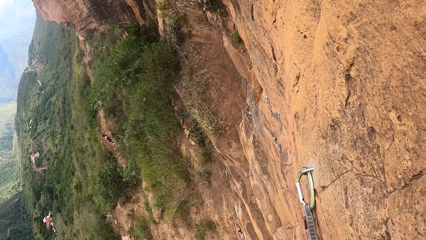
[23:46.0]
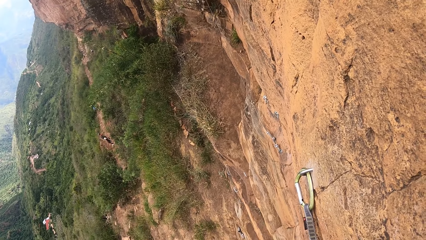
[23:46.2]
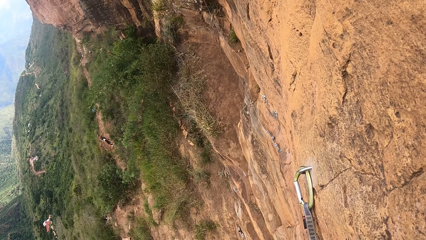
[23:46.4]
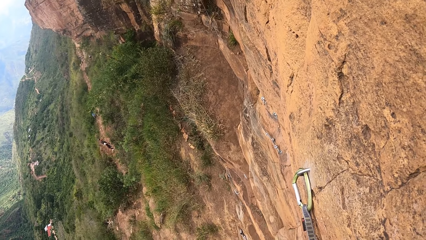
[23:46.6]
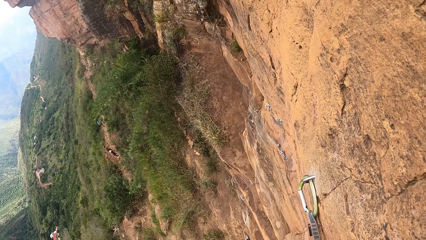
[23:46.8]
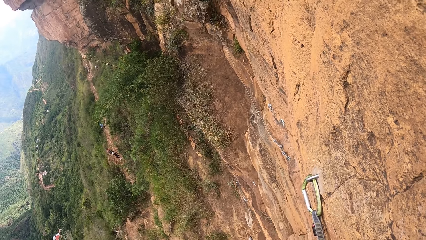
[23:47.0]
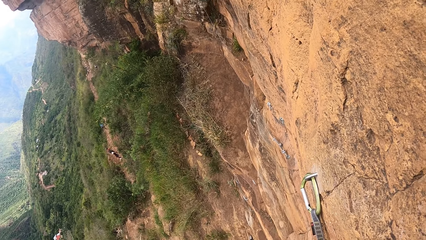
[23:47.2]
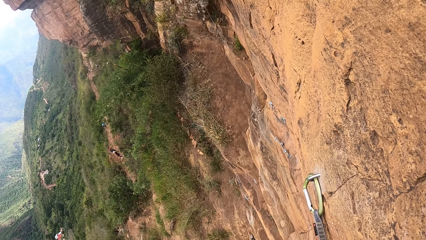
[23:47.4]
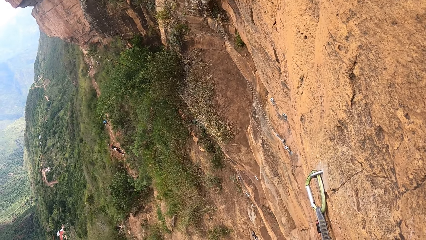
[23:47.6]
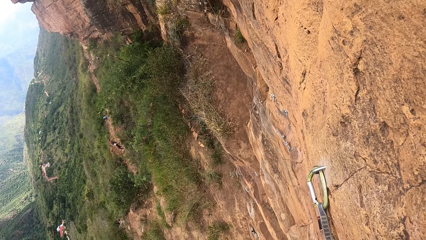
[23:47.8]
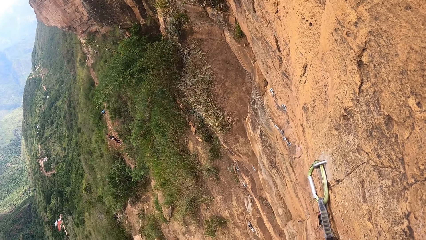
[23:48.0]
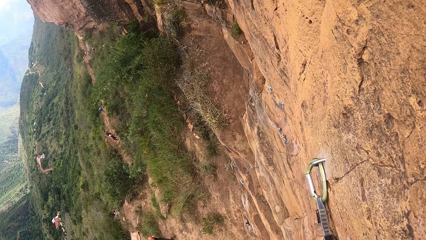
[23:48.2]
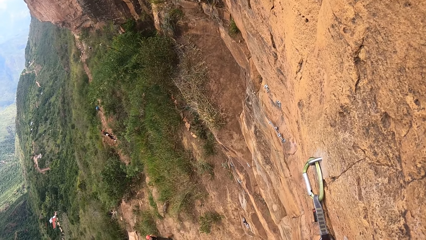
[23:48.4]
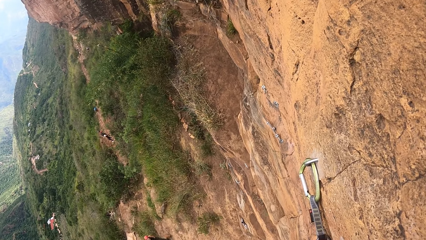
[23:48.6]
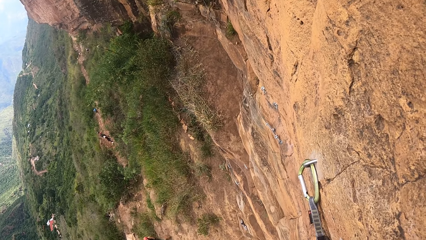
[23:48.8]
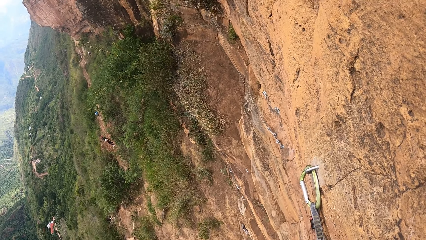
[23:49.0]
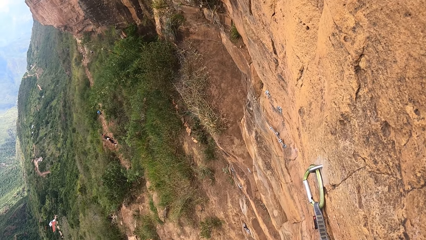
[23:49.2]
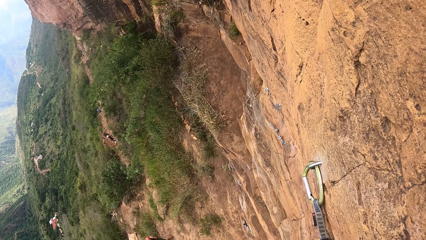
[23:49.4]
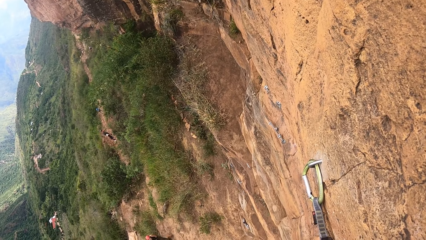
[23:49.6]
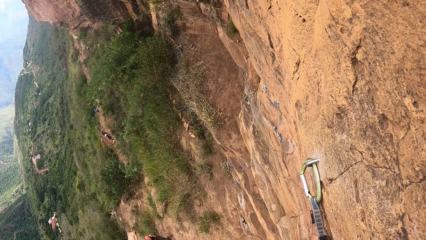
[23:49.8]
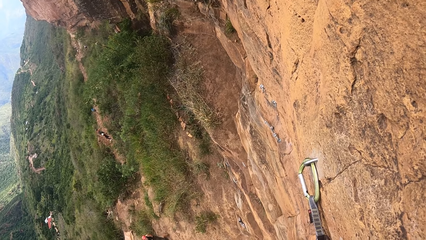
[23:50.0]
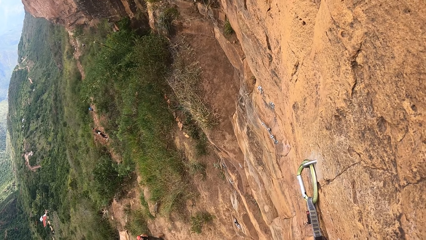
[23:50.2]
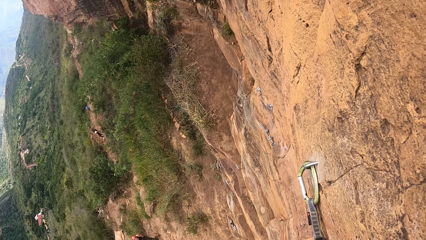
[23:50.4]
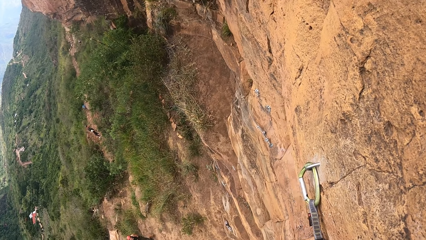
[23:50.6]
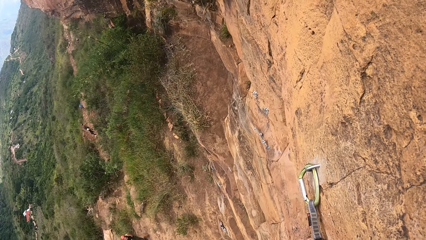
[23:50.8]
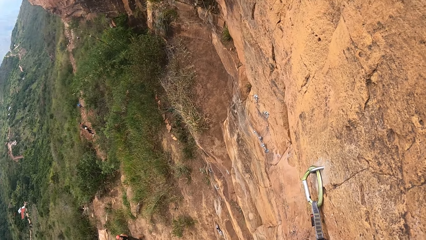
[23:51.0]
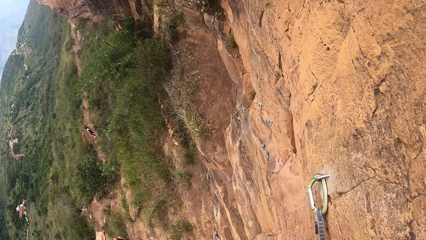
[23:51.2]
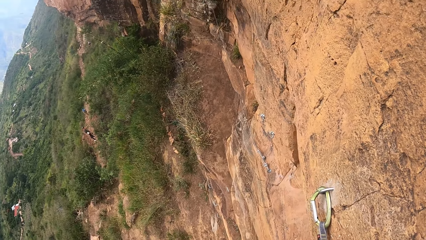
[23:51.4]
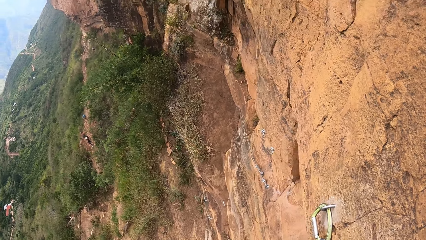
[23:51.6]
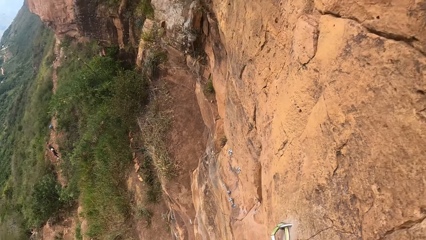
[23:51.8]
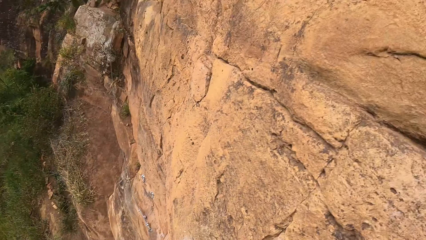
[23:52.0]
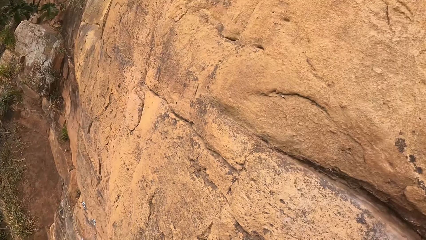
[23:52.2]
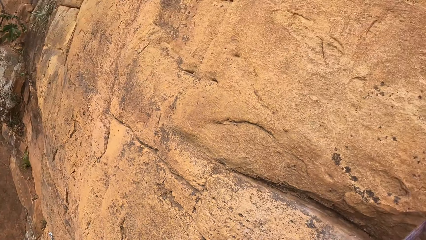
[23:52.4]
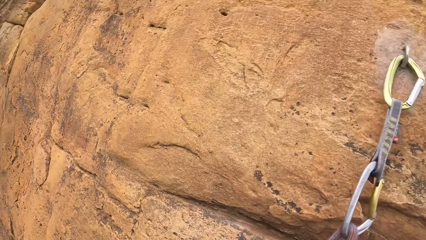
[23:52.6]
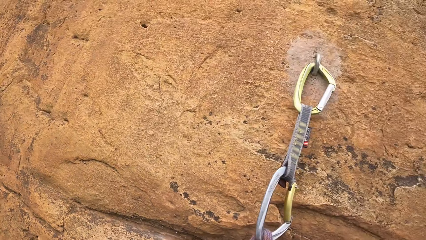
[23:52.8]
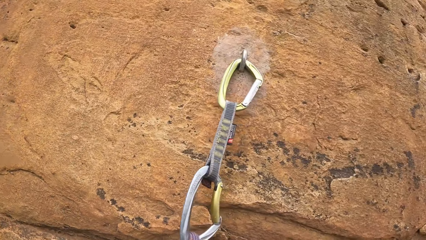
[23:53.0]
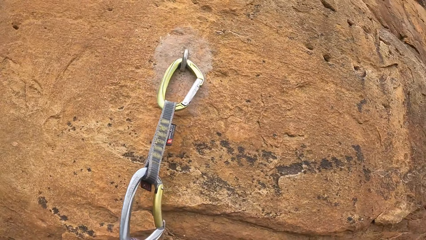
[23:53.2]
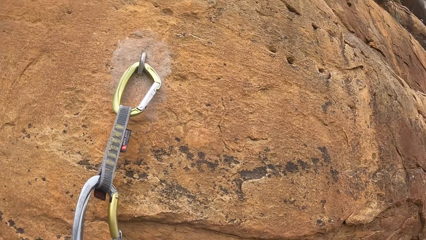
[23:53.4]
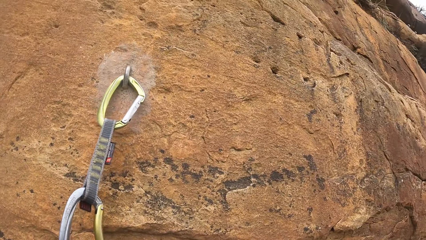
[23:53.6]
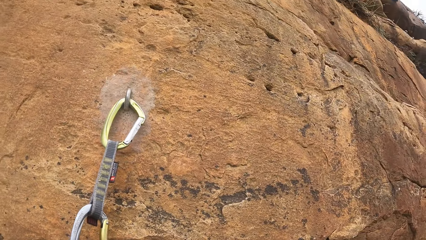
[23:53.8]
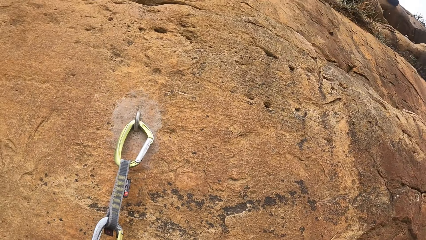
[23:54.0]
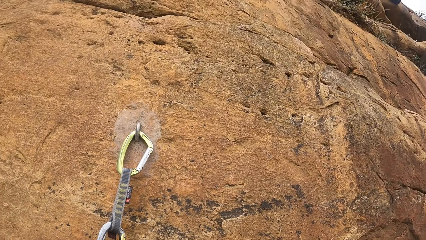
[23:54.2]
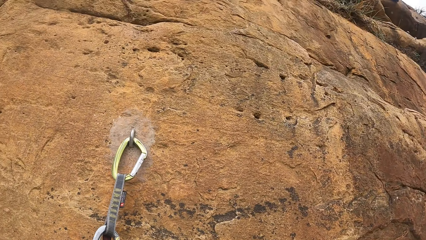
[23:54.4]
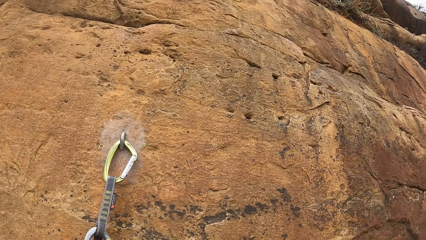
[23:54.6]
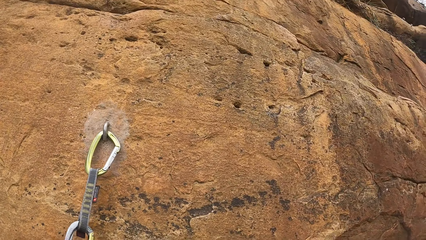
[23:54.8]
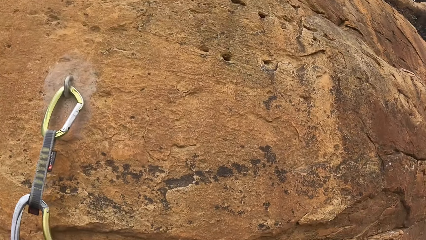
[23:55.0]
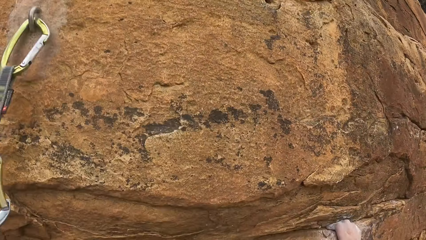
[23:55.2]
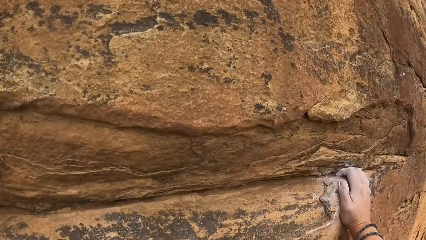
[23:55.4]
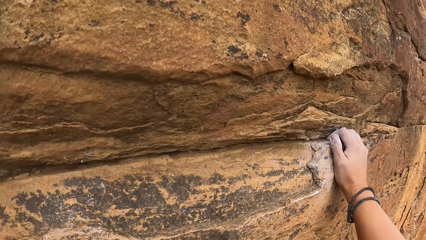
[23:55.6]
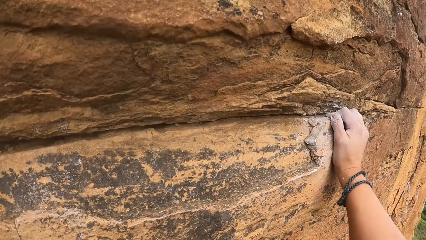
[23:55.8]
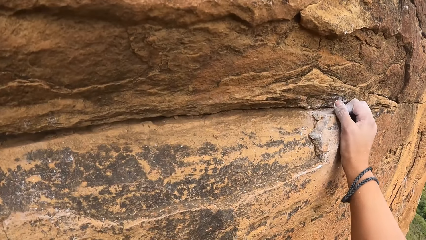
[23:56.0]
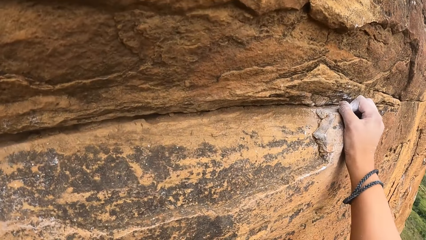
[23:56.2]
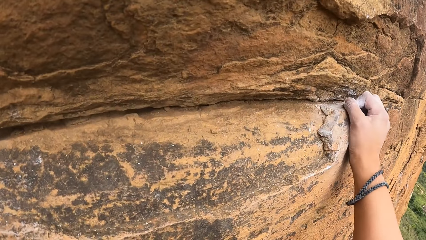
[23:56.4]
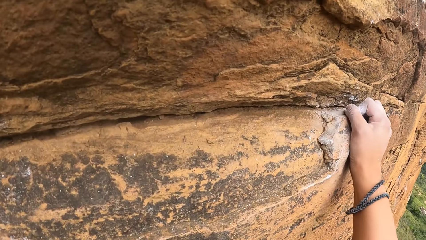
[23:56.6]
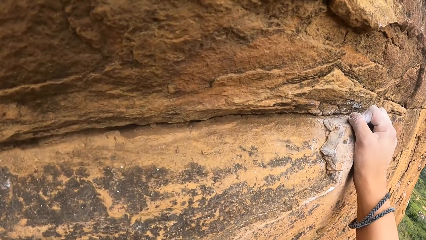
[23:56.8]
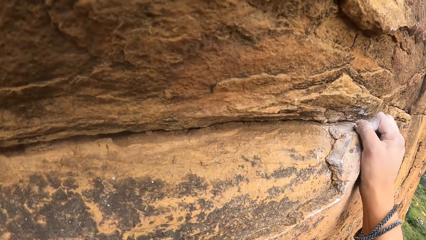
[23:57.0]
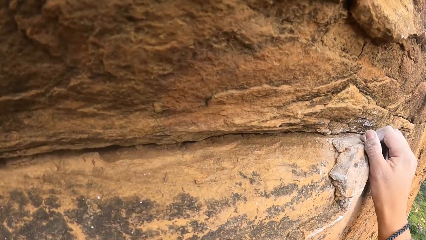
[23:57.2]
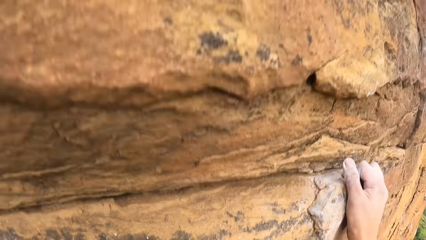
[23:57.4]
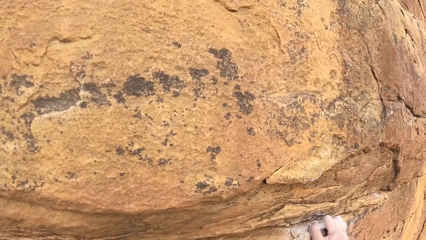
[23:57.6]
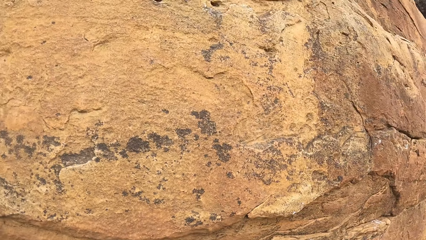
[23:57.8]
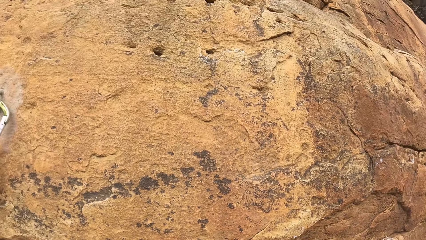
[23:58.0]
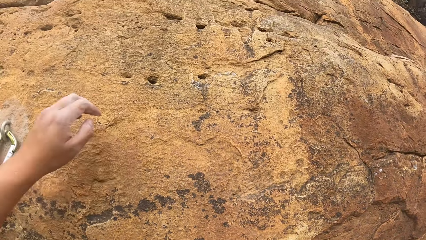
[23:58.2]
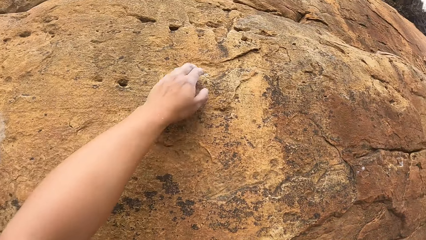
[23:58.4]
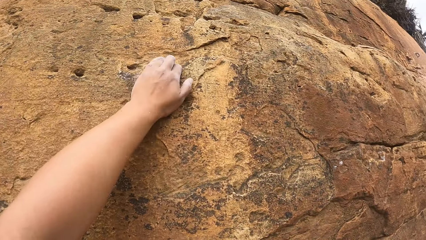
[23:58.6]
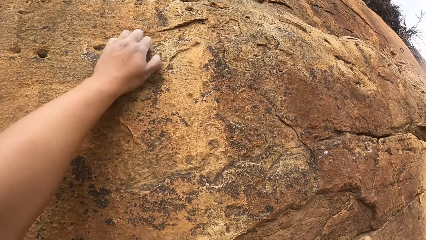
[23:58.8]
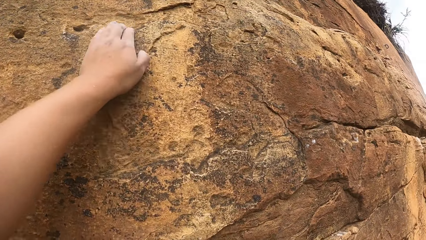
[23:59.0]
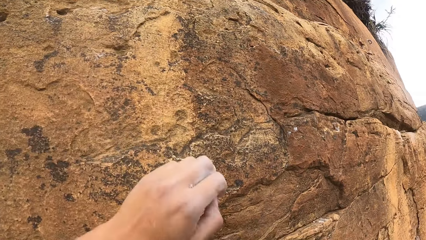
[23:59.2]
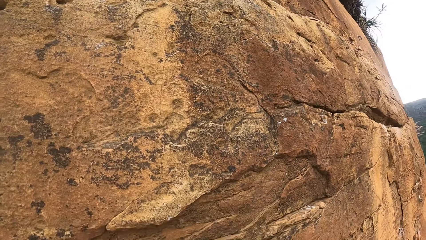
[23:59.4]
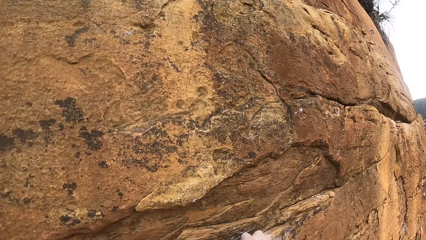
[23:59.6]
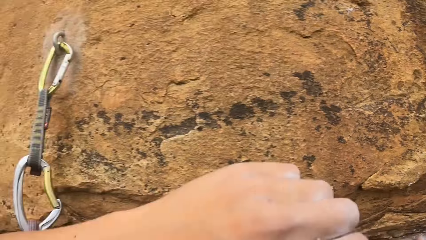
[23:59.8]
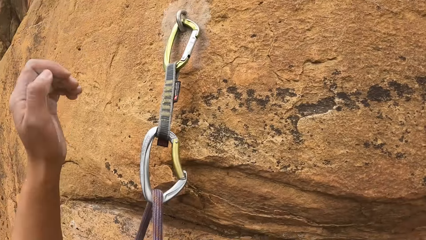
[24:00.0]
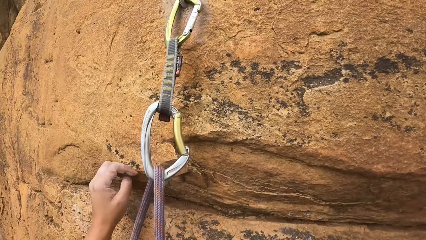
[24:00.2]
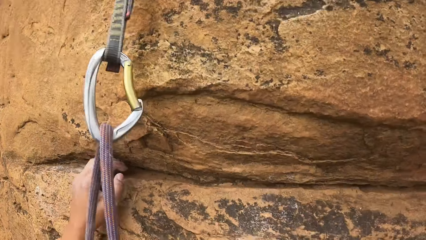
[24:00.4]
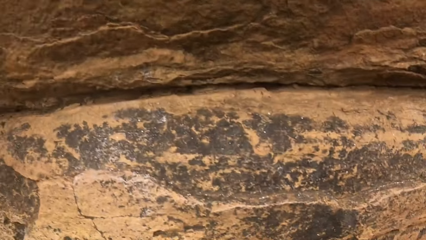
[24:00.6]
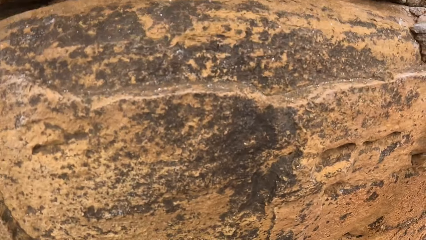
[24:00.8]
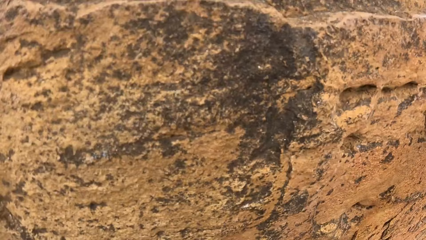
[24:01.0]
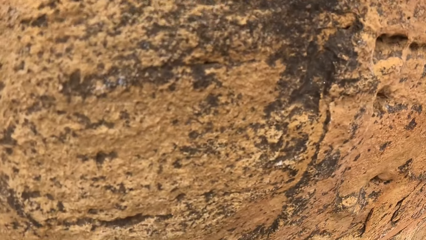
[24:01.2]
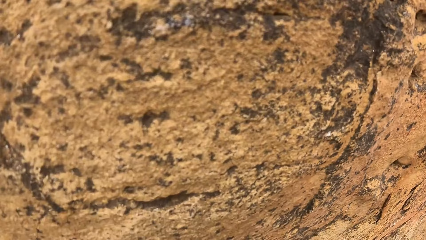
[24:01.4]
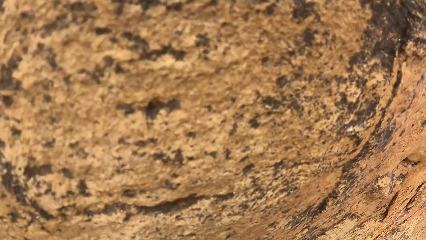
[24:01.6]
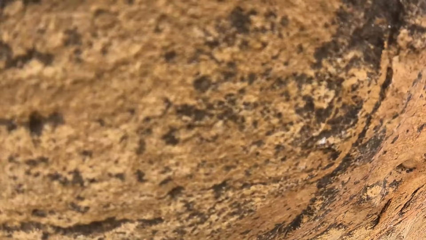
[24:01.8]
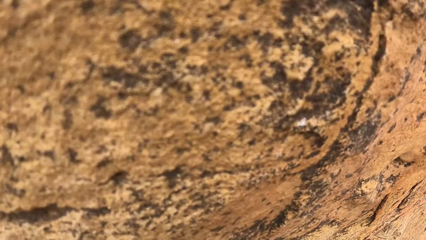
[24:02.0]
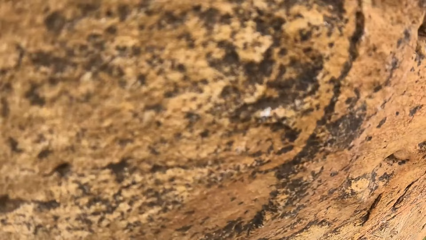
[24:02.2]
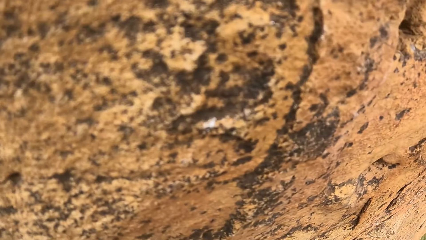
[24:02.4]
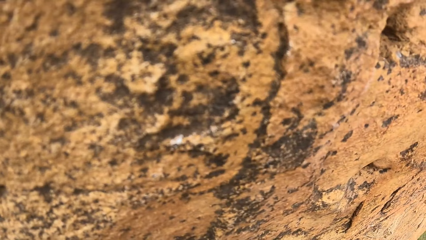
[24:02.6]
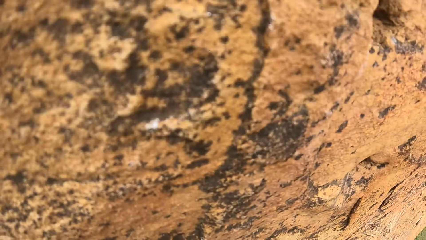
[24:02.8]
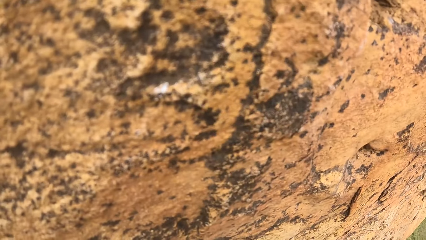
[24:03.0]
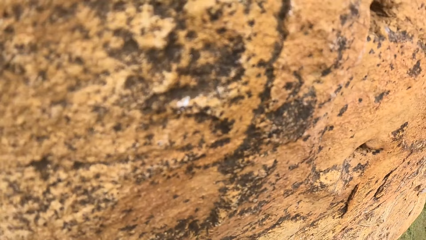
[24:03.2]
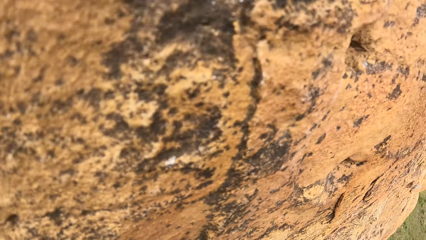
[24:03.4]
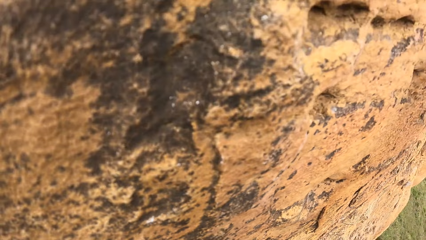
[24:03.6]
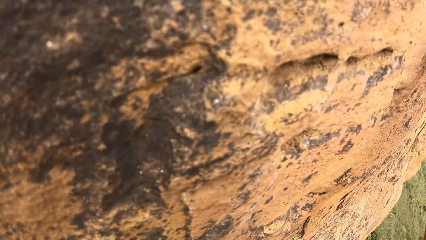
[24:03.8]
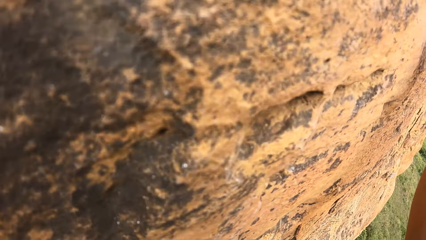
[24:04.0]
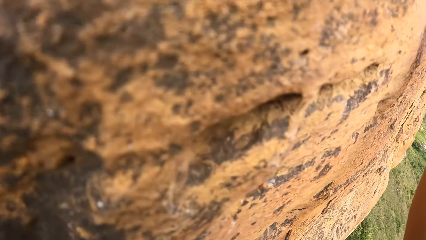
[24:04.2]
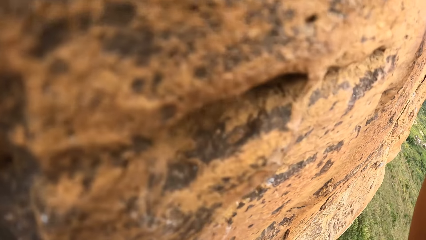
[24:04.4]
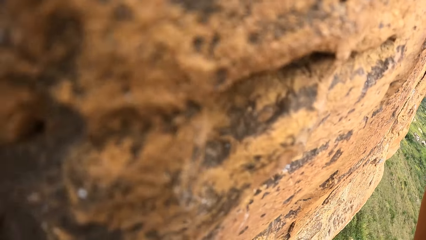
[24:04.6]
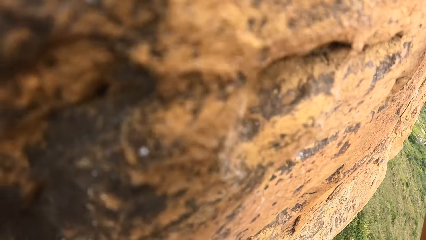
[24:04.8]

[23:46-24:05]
The camera wearer holds the rock. They climb the rock. They look around. They hold the rock. They look around.
